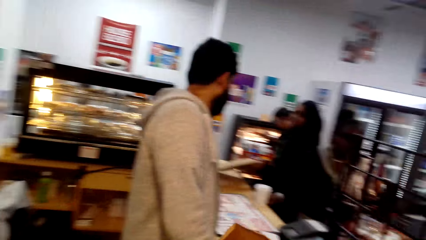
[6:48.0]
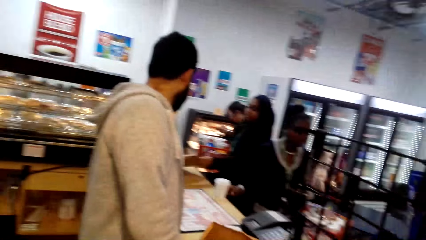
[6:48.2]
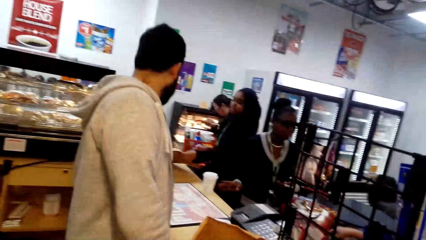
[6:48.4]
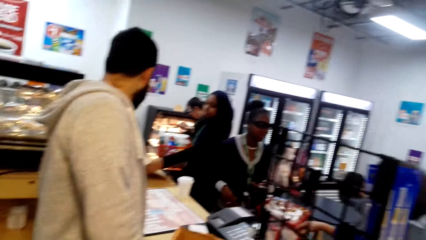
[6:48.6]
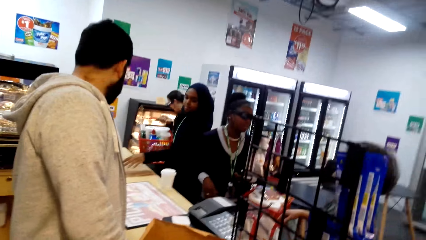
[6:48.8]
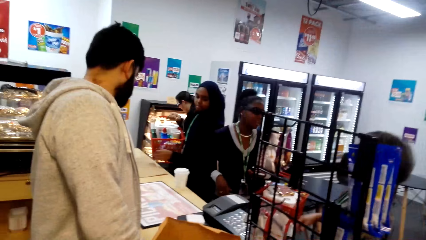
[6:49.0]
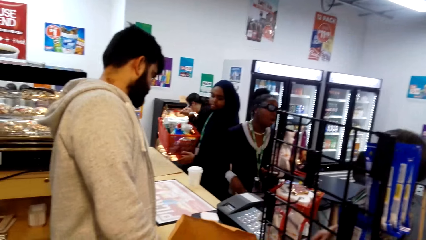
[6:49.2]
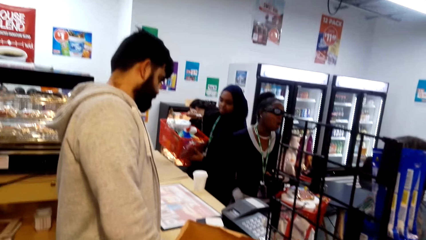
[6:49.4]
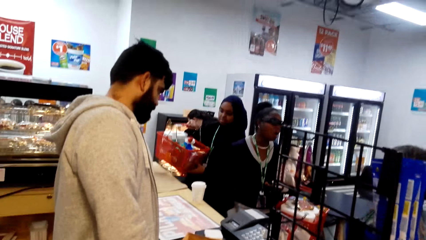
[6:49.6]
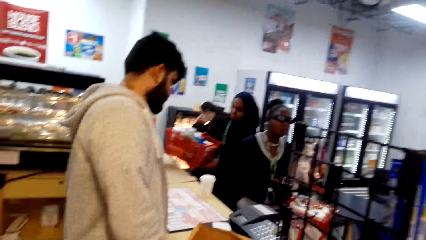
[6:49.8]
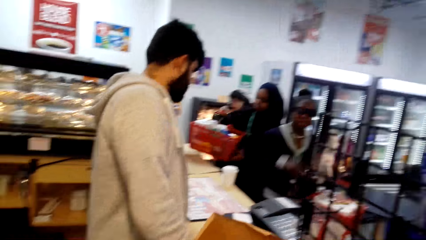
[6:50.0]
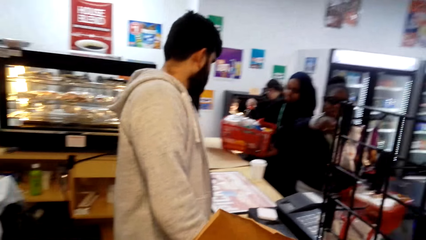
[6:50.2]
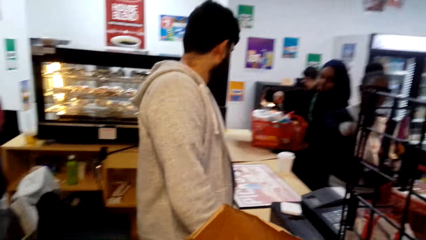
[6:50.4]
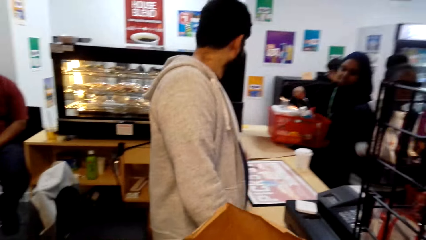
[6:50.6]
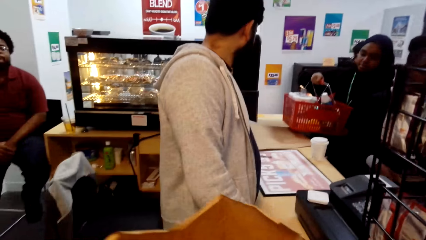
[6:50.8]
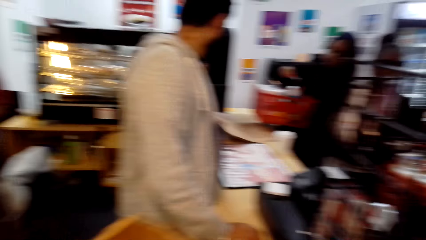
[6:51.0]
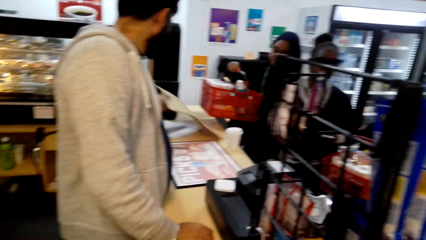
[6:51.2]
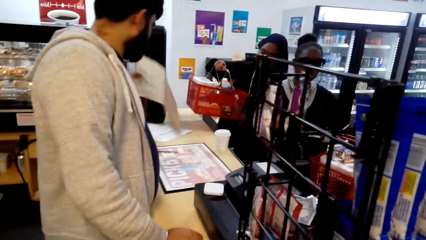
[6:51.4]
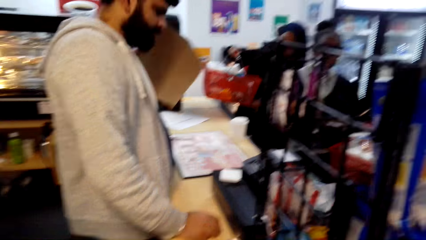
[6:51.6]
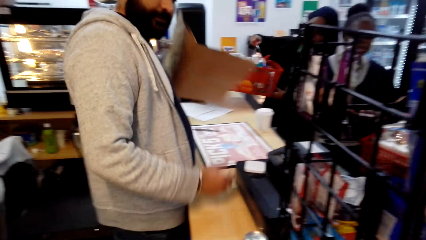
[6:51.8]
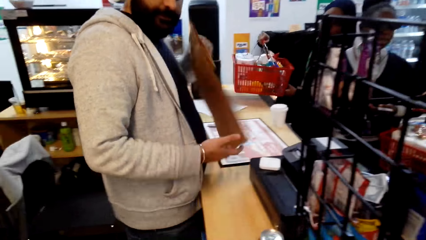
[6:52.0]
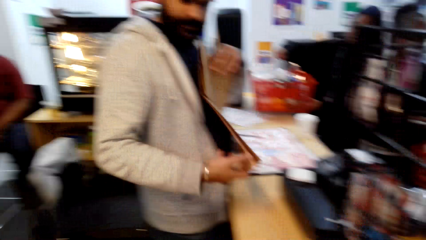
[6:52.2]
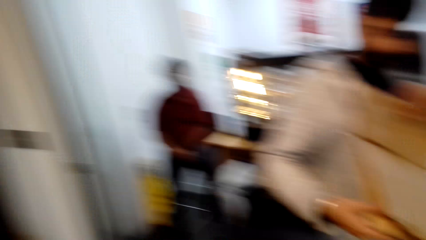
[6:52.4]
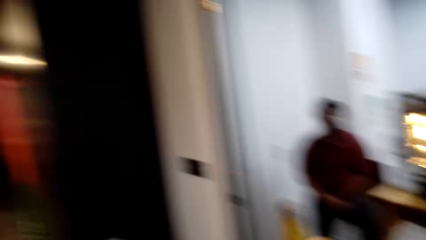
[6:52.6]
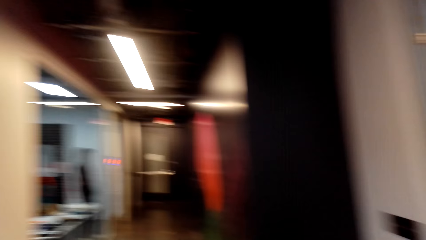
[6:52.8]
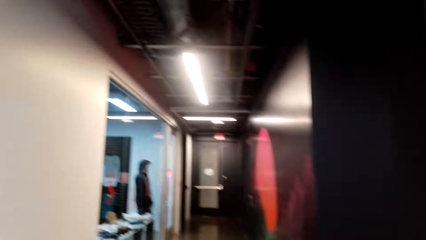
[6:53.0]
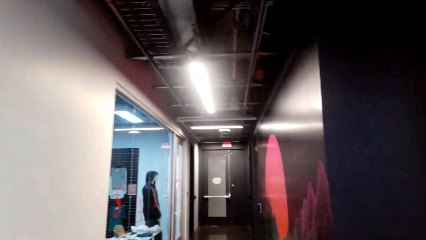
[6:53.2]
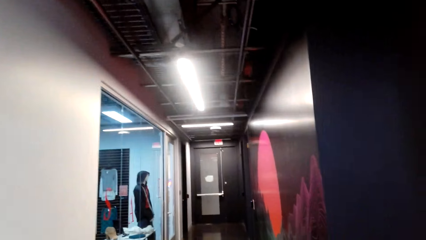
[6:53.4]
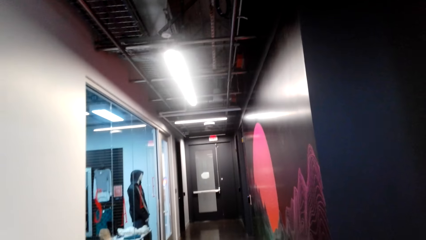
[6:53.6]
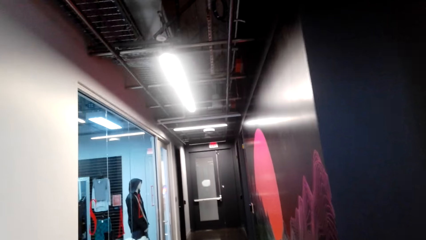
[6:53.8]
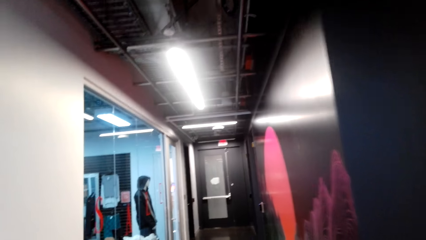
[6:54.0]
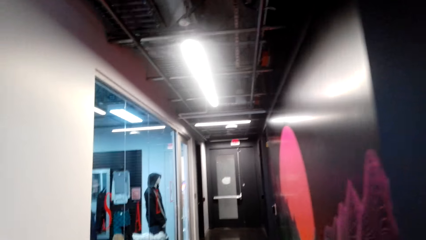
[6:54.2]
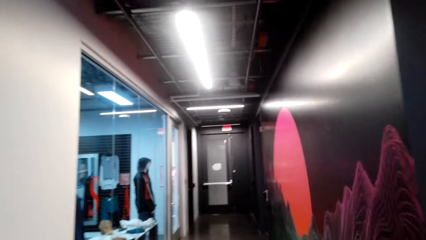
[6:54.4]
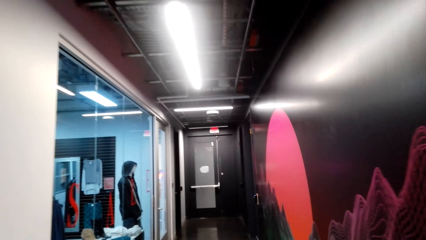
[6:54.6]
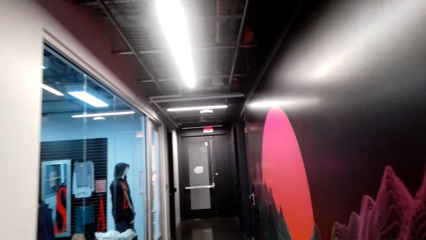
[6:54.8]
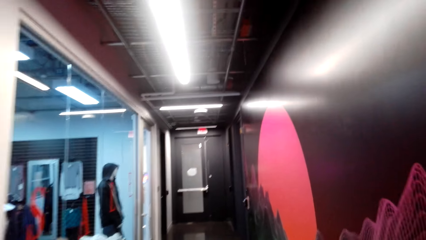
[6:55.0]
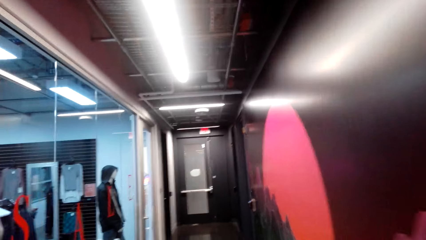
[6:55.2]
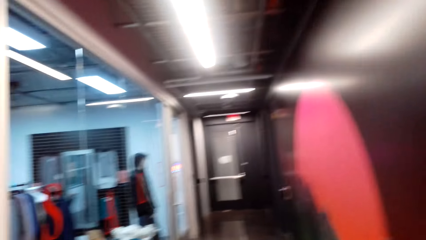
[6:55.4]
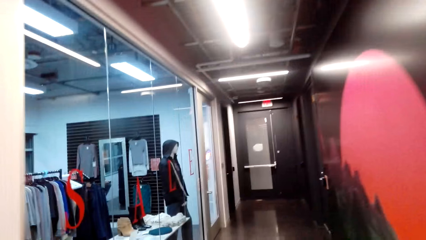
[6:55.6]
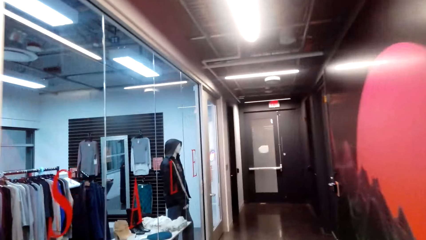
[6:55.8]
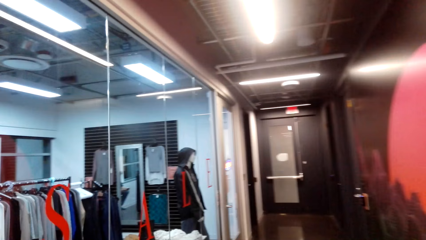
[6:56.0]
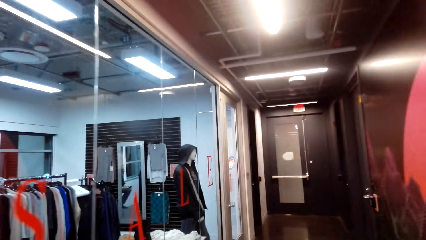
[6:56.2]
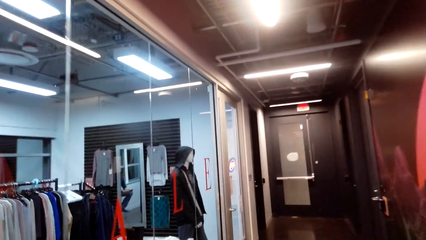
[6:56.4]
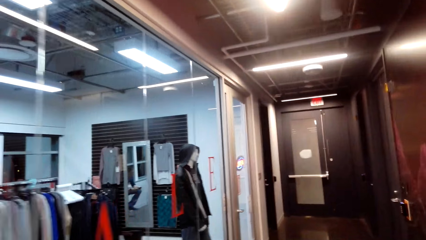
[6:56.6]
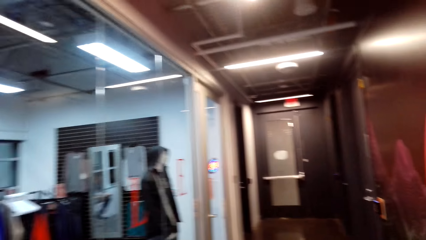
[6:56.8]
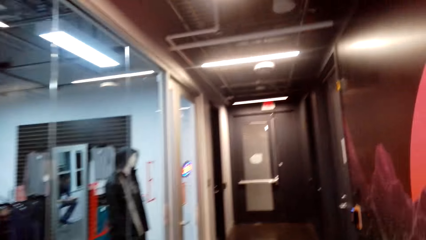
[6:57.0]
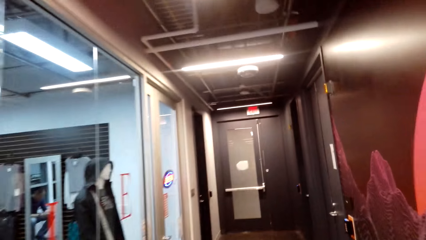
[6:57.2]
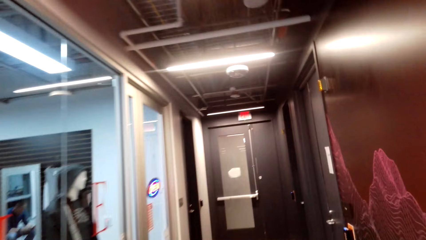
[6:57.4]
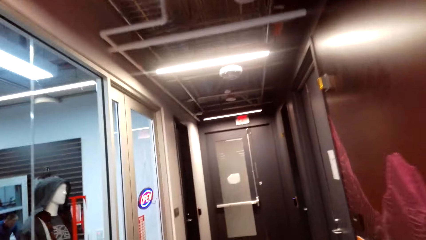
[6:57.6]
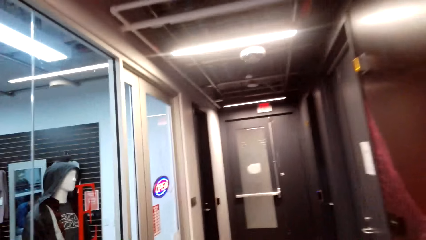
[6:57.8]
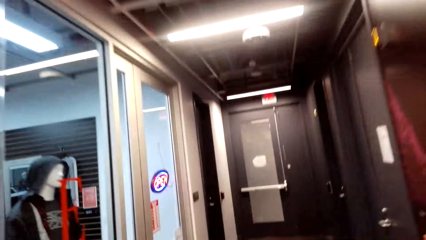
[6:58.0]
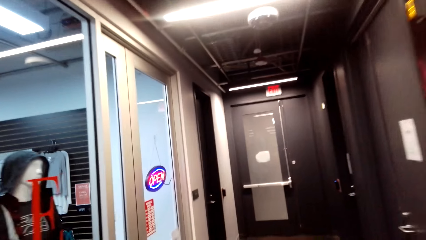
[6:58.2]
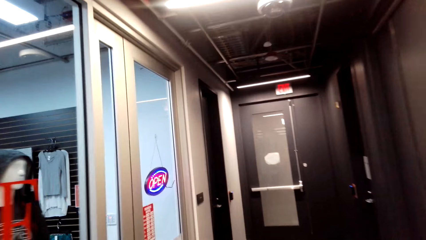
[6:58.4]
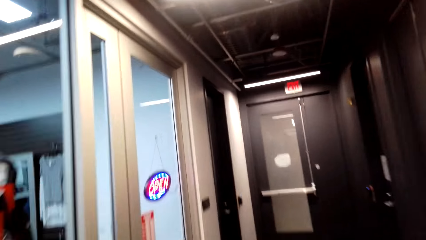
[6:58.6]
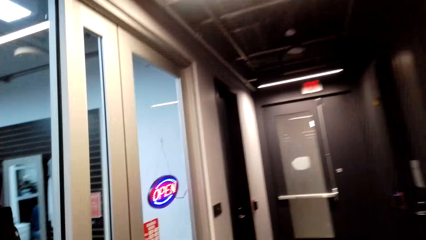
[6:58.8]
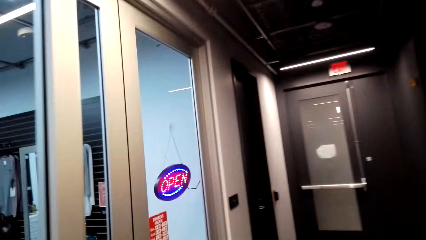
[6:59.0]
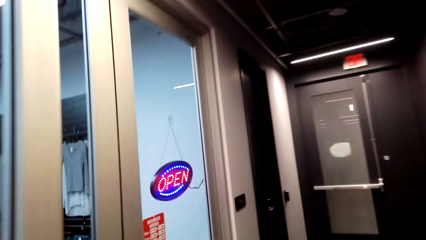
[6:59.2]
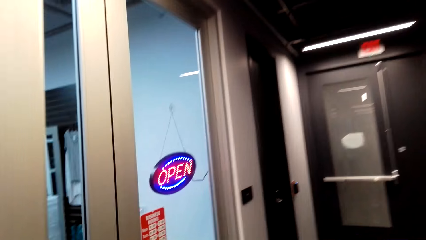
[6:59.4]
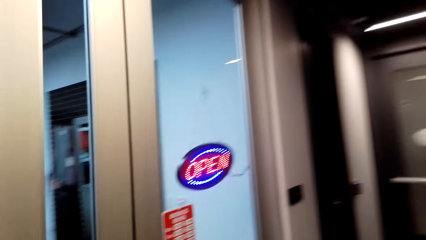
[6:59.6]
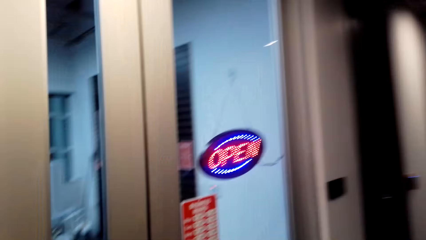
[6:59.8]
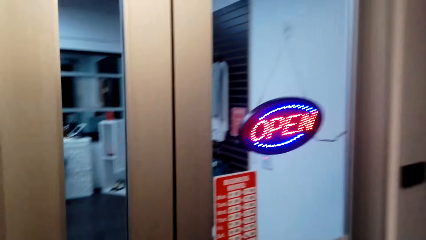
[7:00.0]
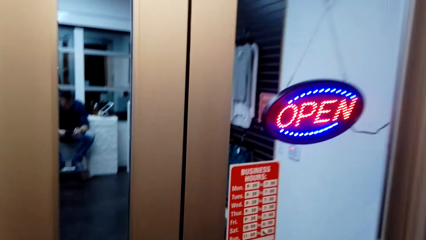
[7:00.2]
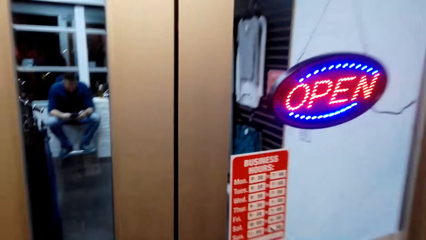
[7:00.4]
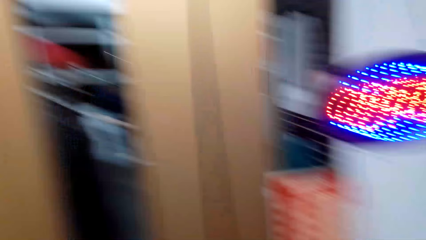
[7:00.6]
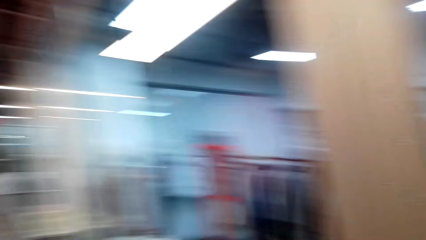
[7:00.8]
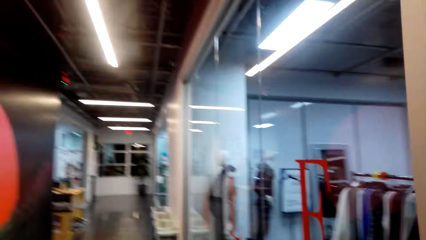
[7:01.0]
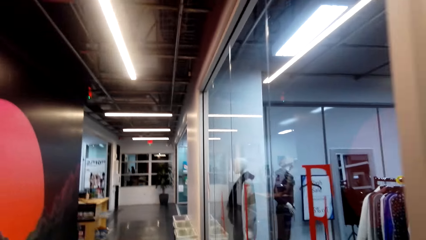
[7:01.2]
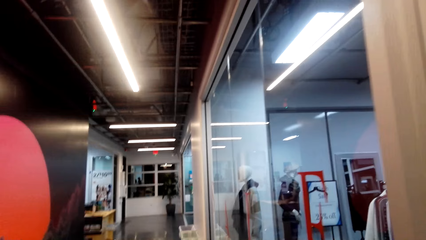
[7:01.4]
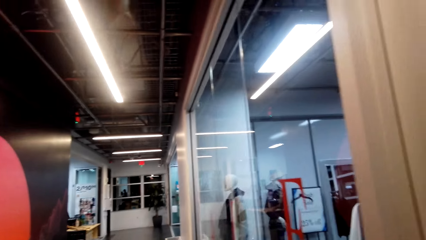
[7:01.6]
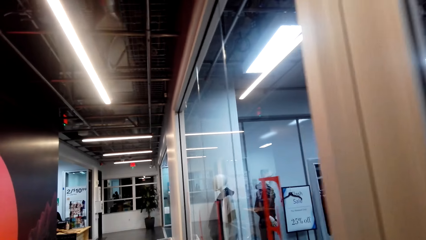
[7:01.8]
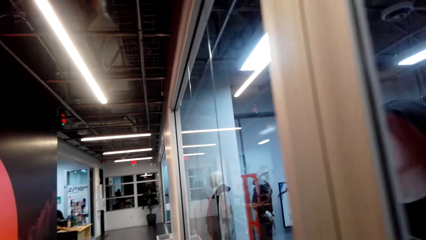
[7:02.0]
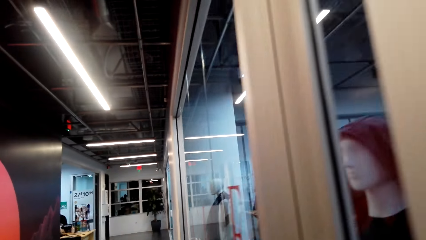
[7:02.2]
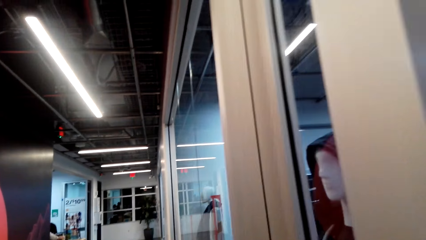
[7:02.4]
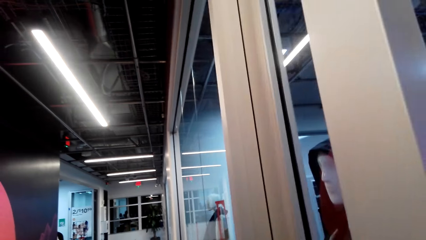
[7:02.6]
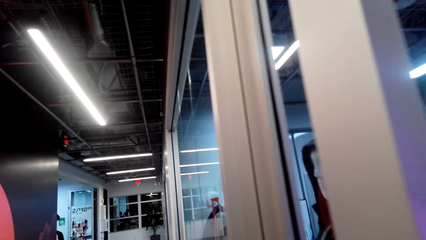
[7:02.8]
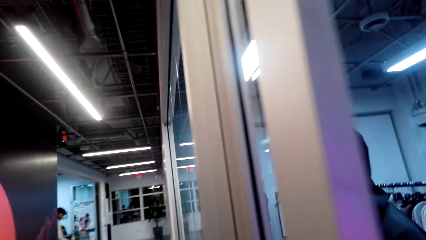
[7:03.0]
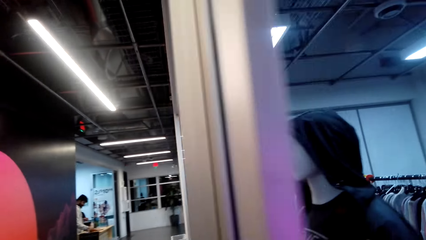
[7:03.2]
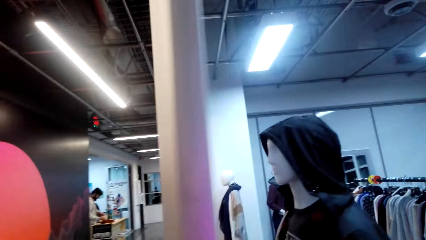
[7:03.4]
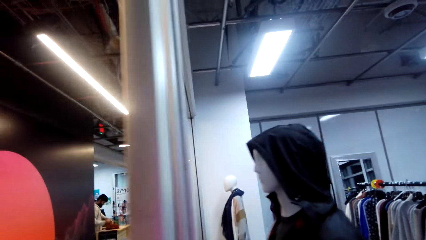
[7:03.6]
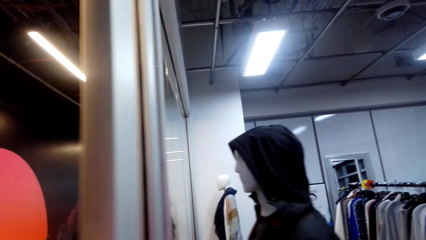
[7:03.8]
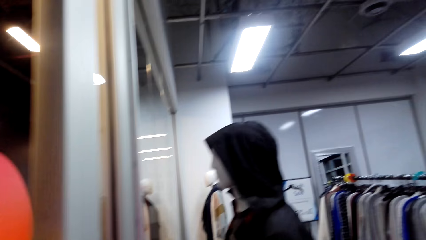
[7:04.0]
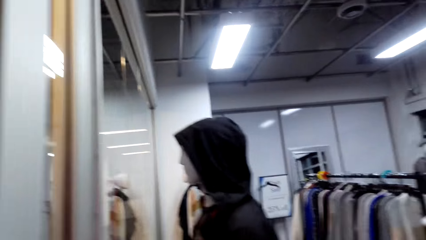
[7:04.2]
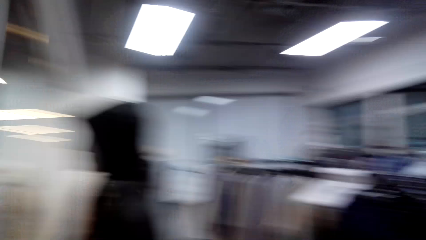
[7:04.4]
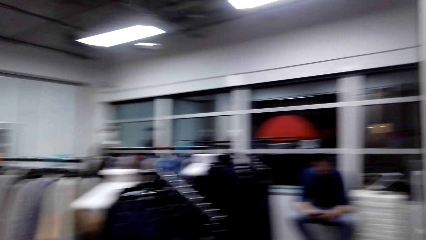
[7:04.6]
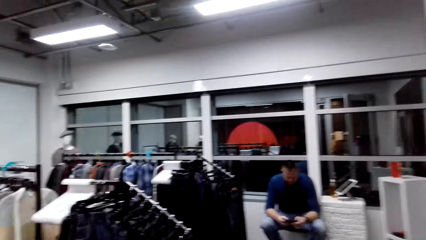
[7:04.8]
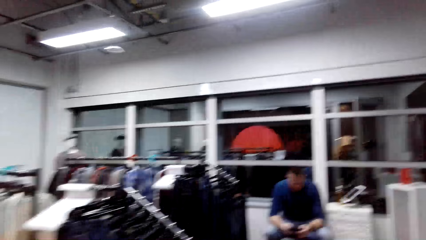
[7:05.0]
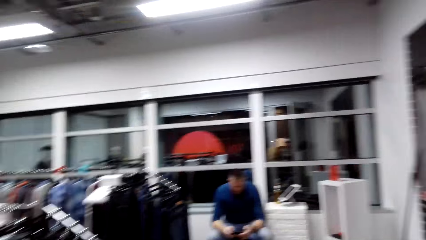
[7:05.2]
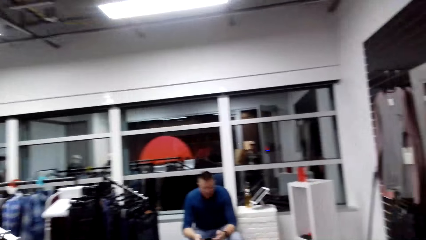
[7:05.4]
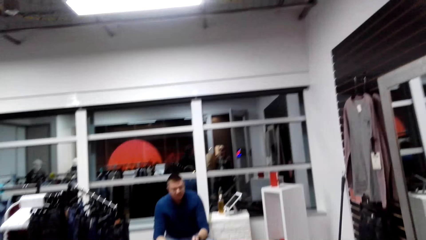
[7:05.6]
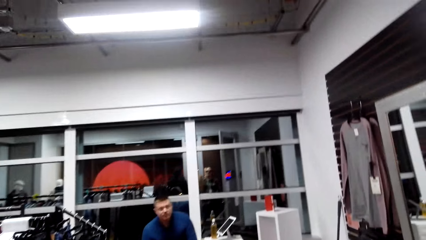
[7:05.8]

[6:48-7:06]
The camera wearer picks up the shopping bag. A woman puts the bottle on the table. A man picks up a shopping bag and switches the shopping bag to the other hand. The camera wearer walks around the mall. They walk in a boutique.
